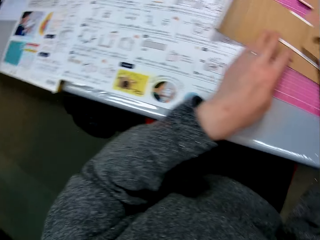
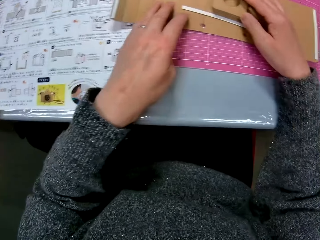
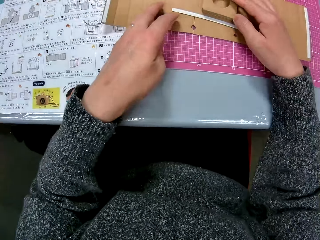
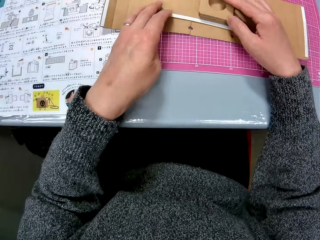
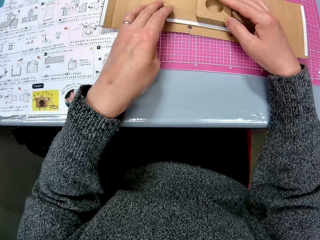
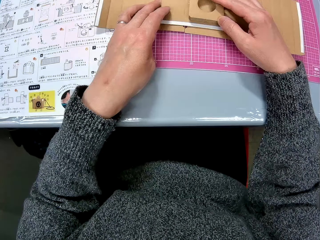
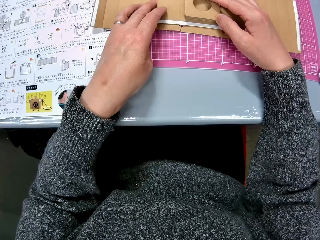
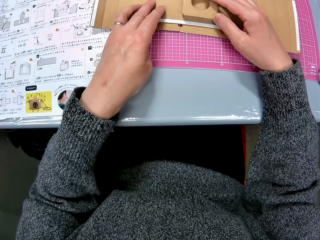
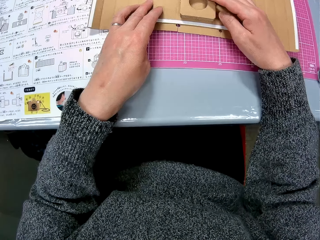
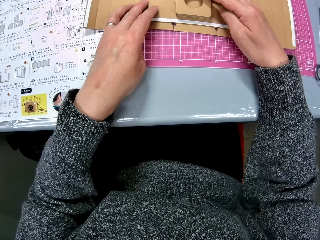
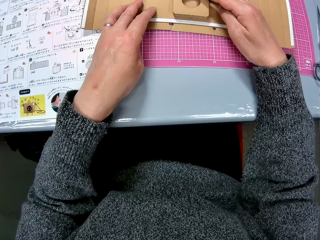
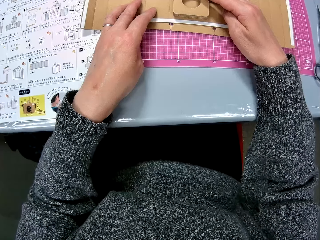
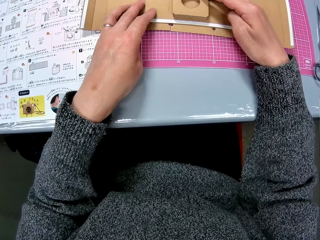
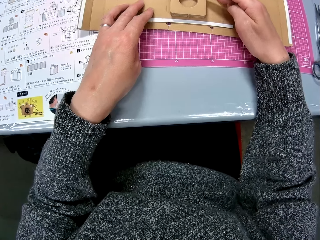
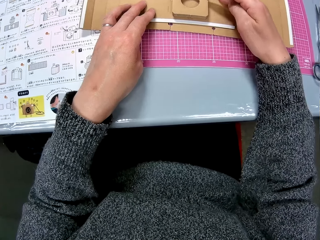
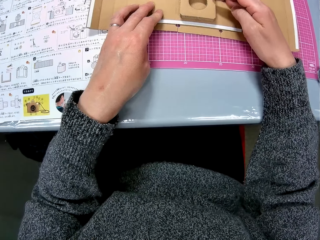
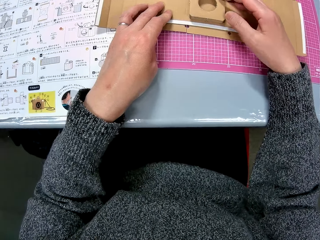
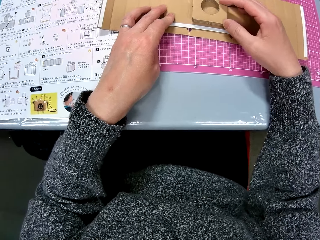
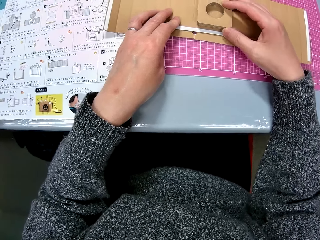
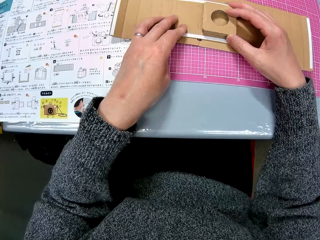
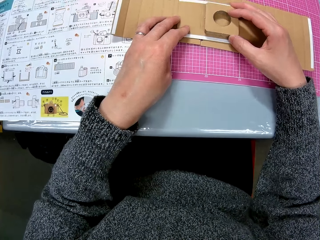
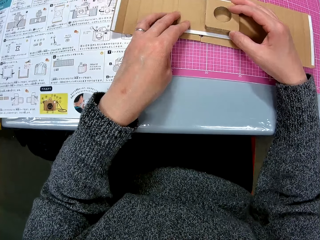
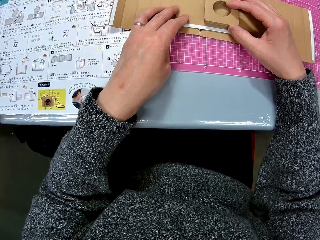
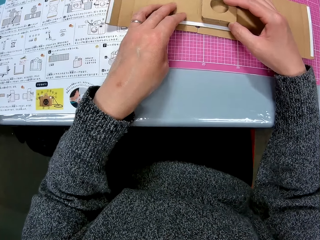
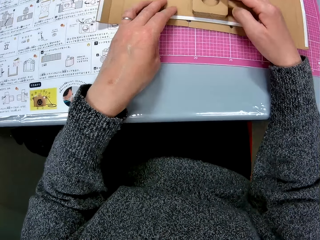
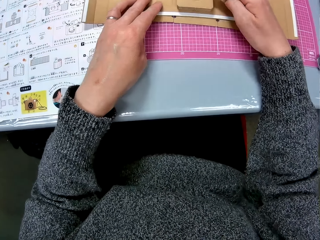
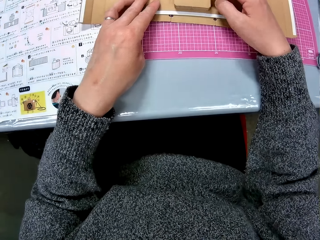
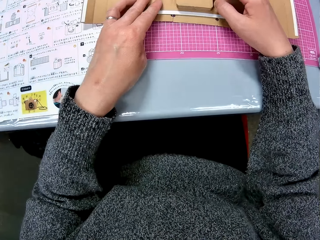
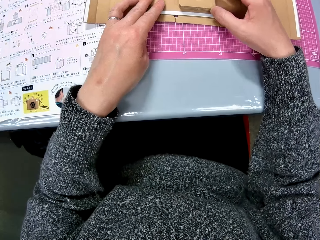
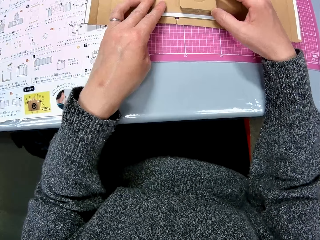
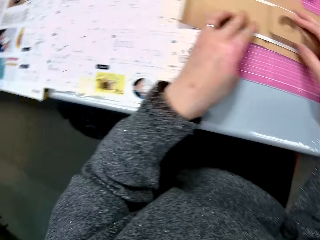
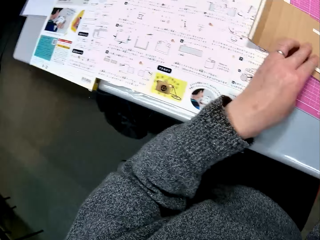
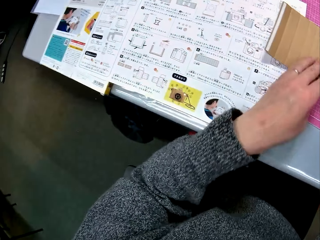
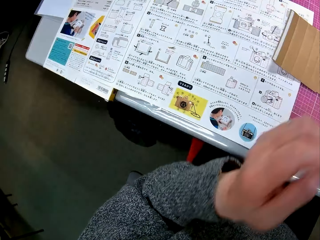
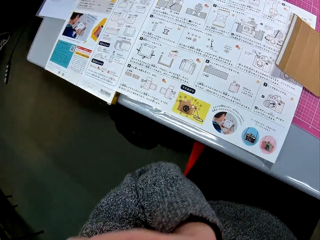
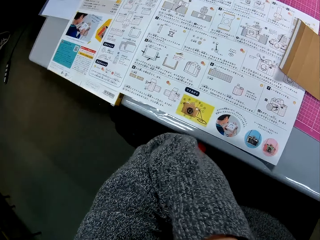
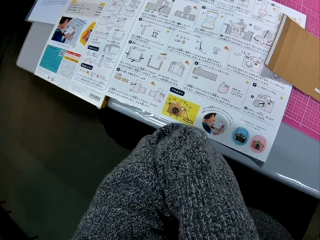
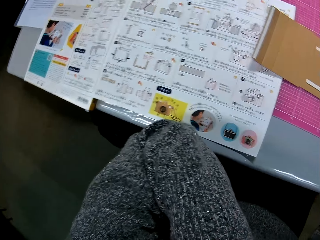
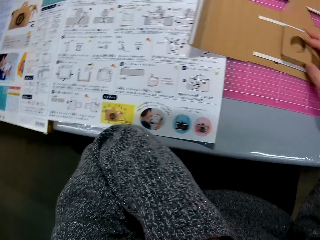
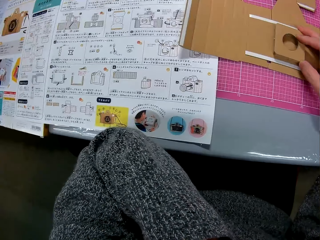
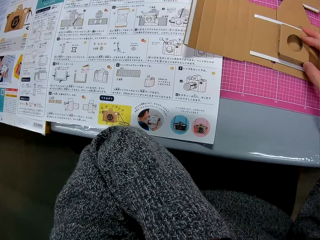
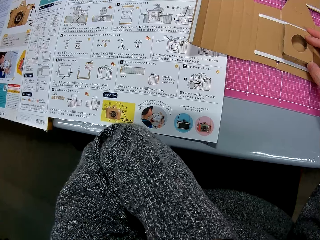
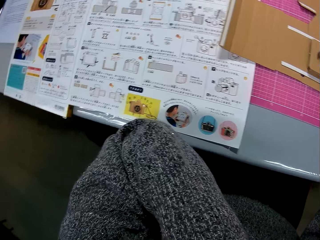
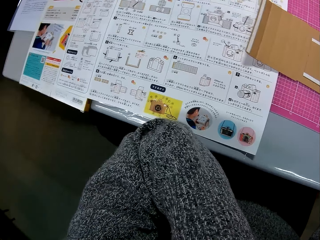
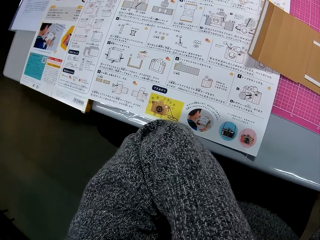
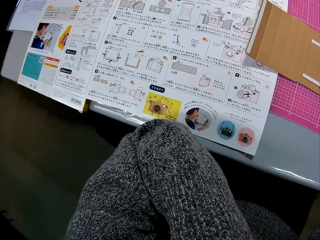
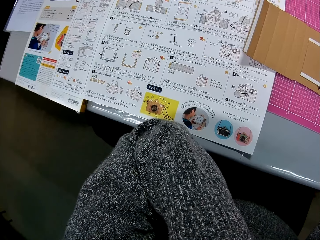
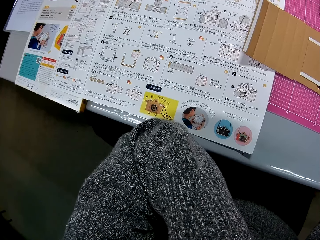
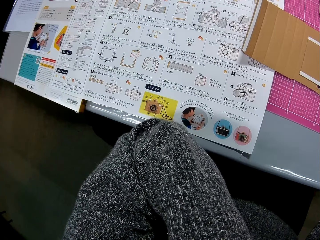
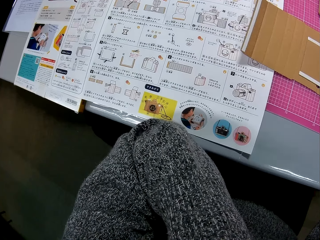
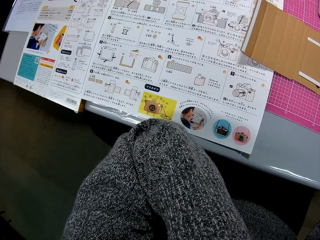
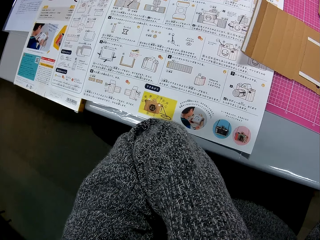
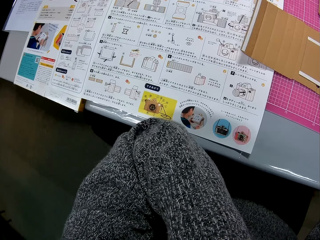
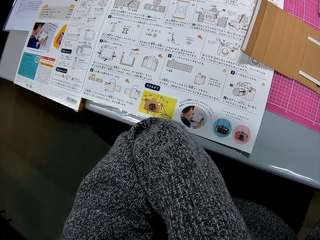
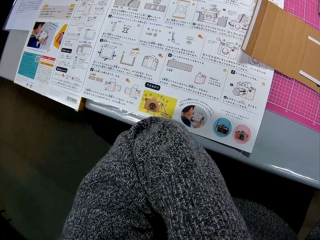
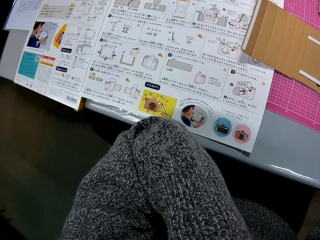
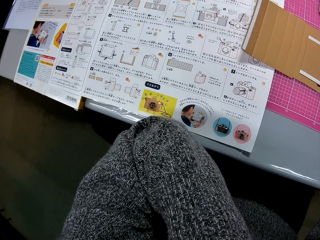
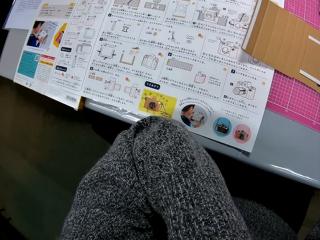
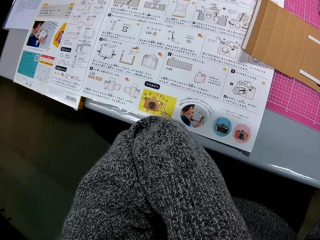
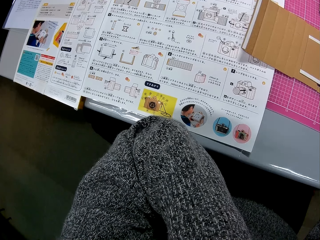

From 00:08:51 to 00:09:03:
The camera wearer arranges the cardboard box craft. She turns to the cardboard papers on the table. She turns to the book on the table. She touches something. She places her left hand under her chin.

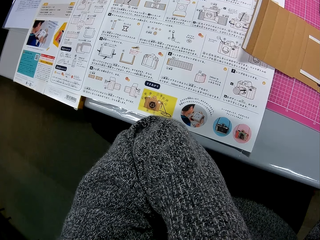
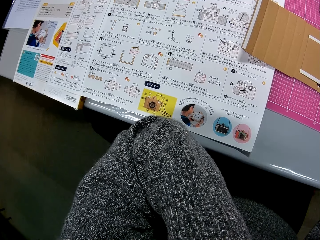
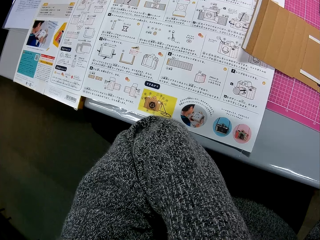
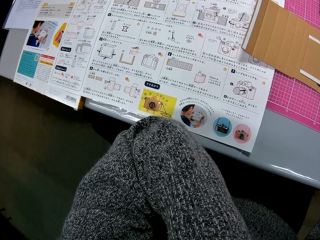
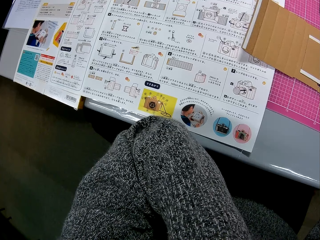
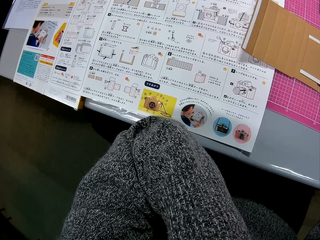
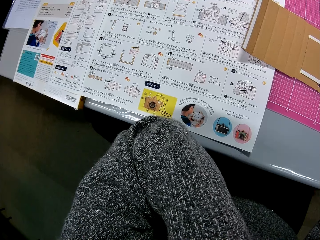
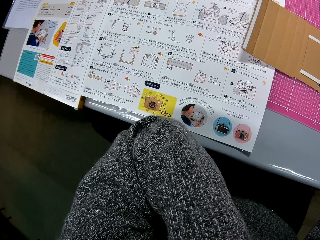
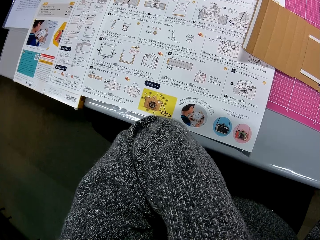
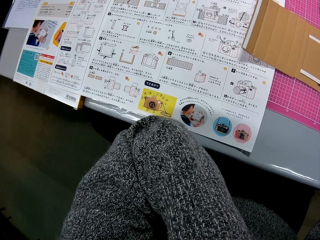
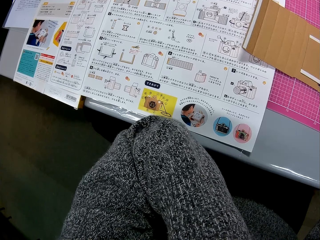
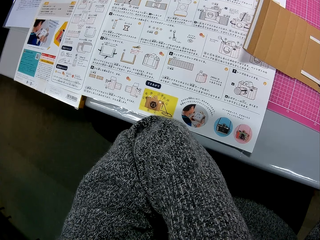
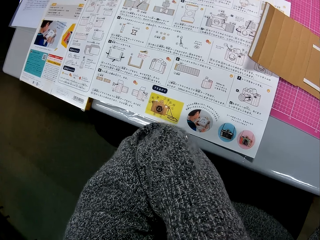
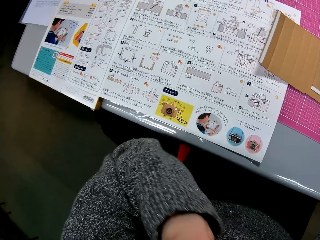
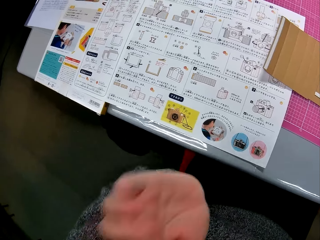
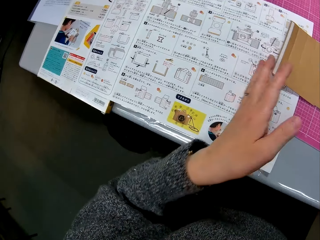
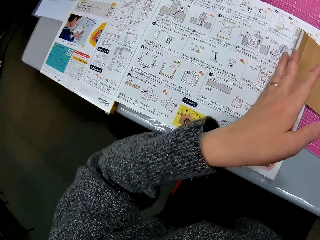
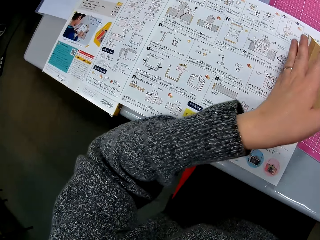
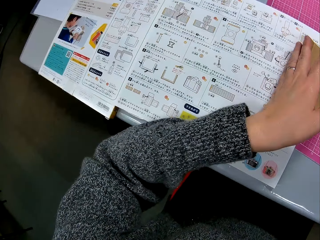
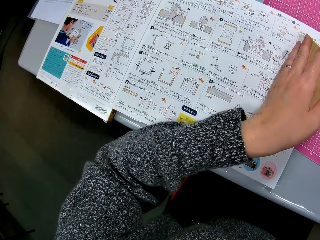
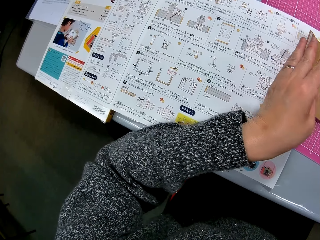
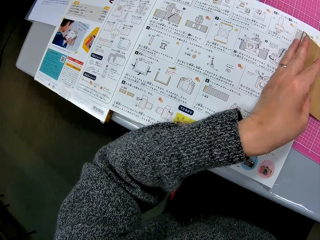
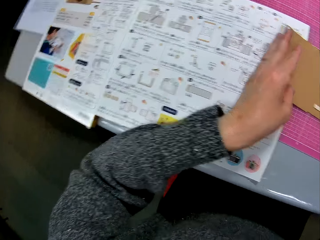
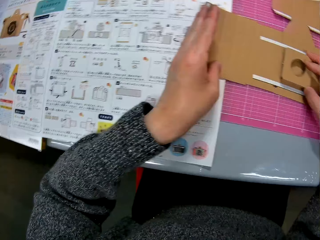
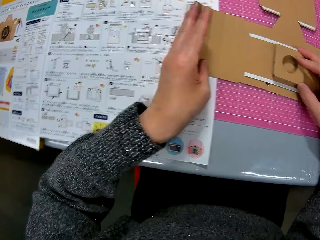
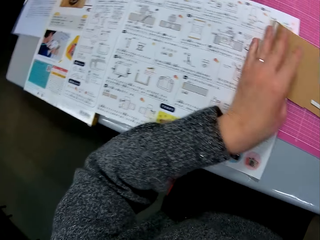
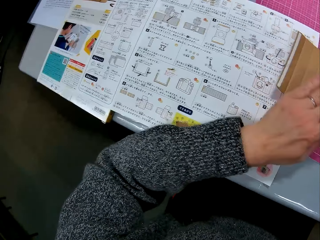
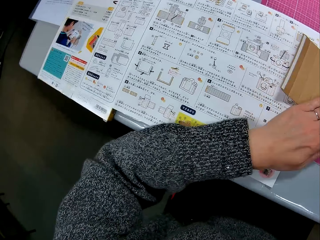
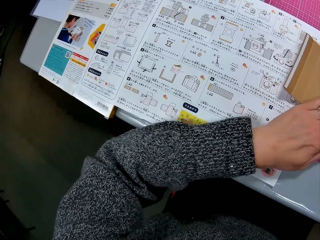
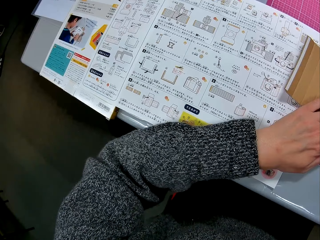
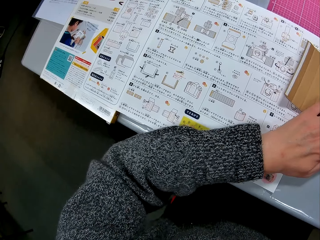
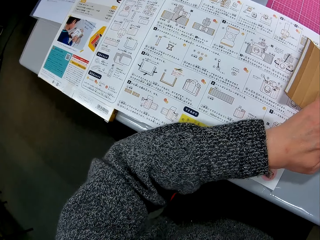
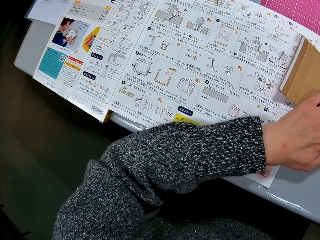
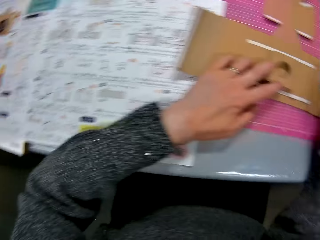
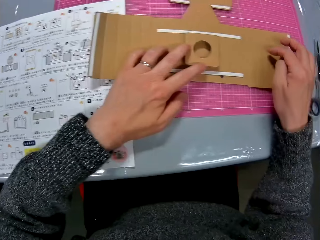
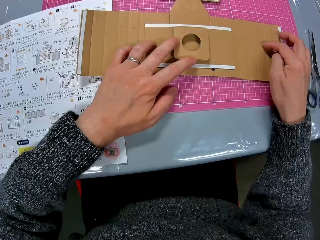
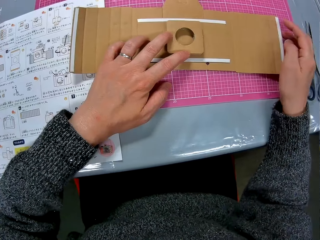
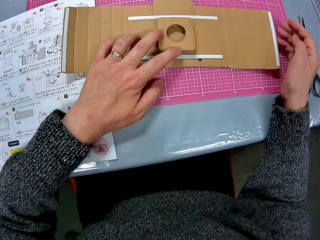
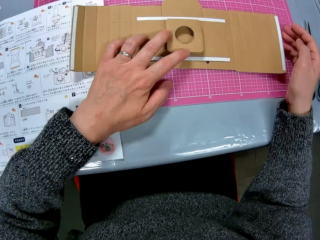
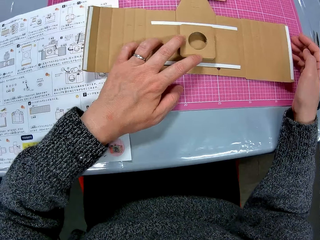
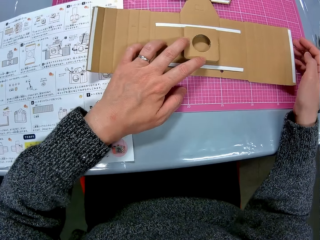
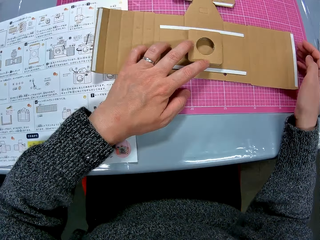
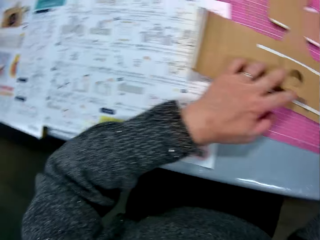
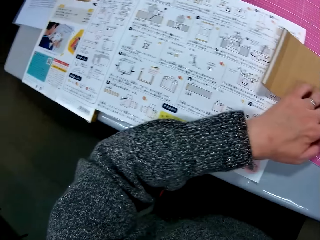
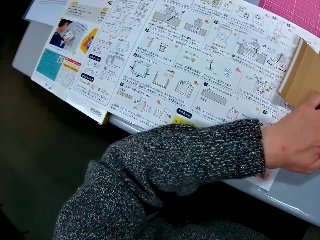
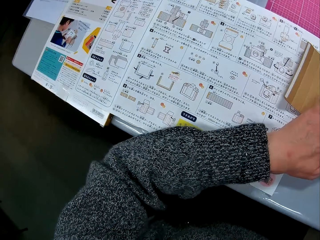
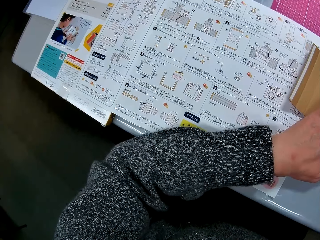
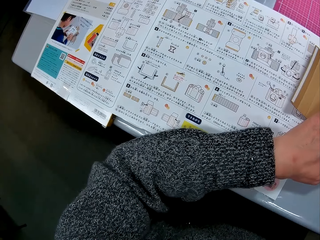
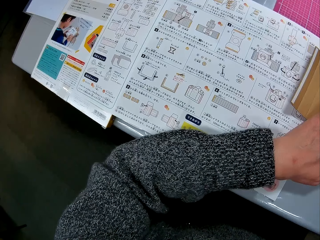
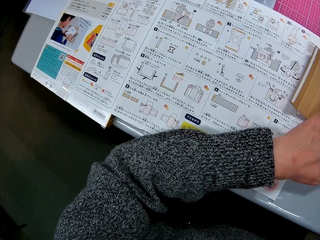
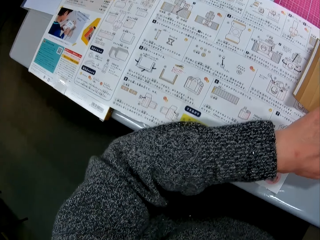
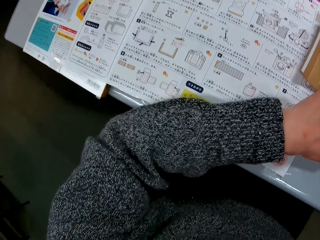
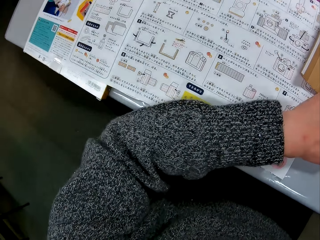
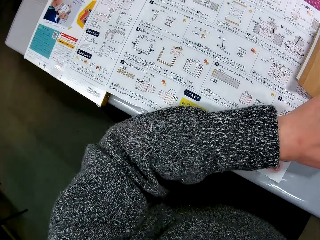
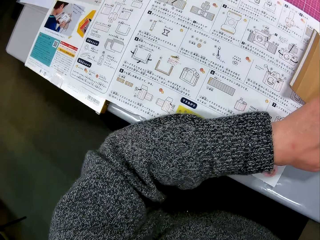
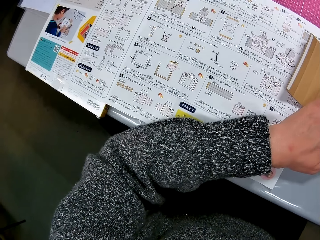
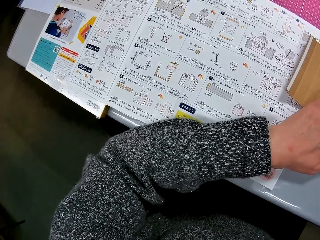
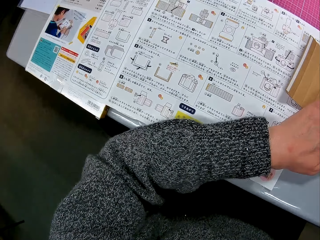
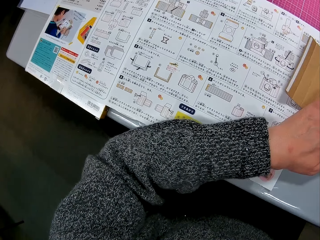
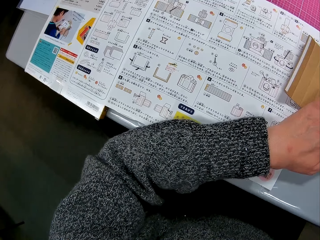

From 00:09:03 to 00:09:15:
The camera wearer places her left hand on the cardboard paper on the table. She stares at the cardboard box craft. She stares at the manual. She turns to the cardboard papers on the table. She turns to the book on the table.
